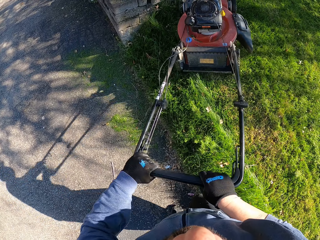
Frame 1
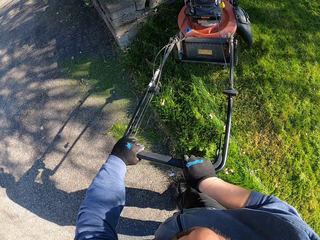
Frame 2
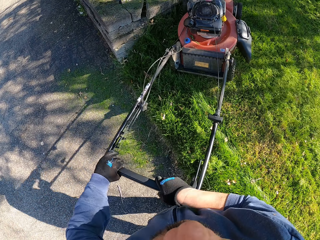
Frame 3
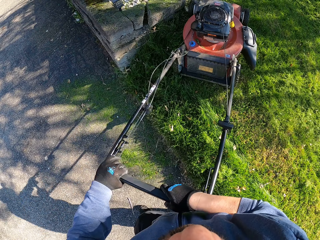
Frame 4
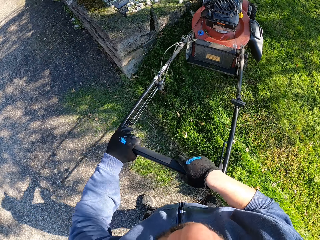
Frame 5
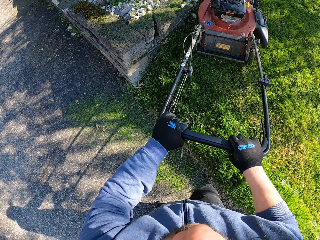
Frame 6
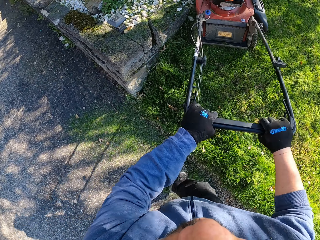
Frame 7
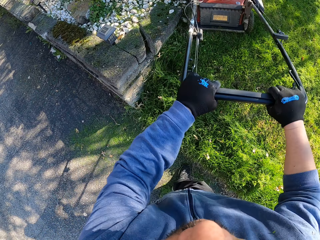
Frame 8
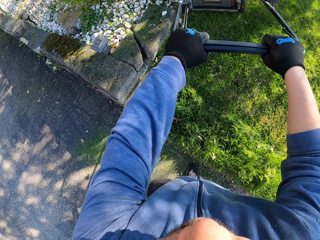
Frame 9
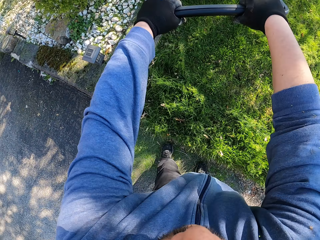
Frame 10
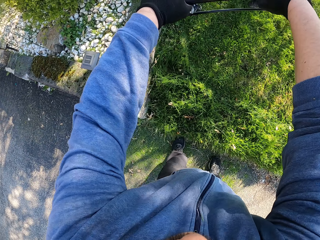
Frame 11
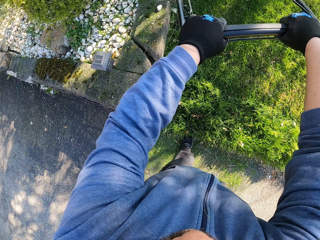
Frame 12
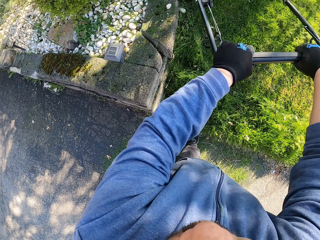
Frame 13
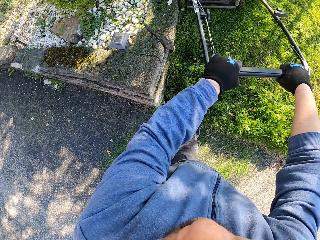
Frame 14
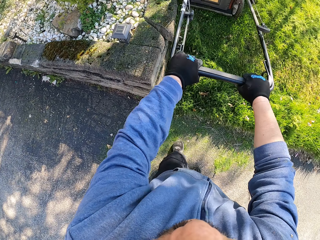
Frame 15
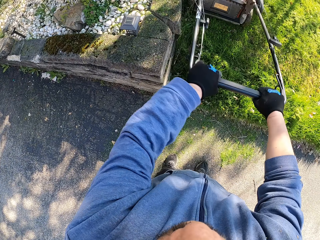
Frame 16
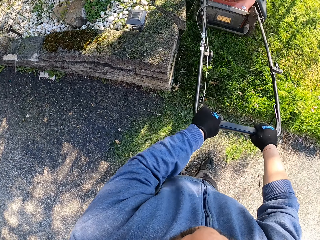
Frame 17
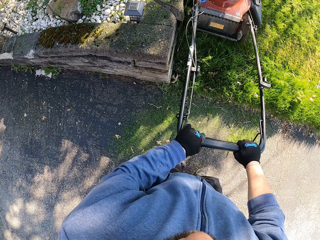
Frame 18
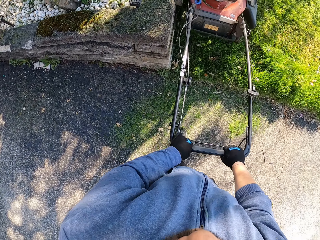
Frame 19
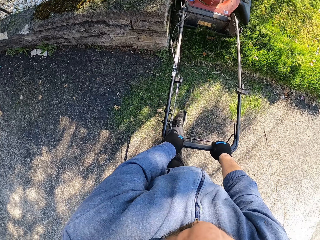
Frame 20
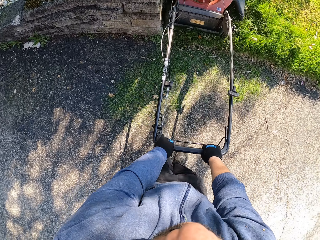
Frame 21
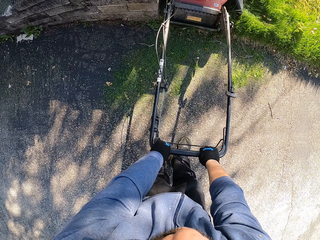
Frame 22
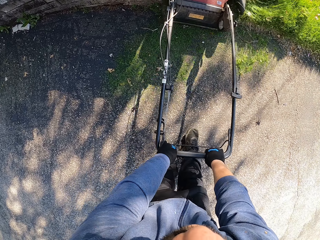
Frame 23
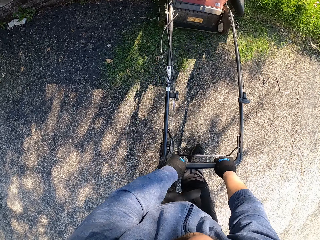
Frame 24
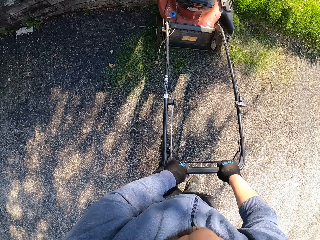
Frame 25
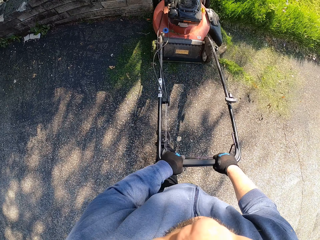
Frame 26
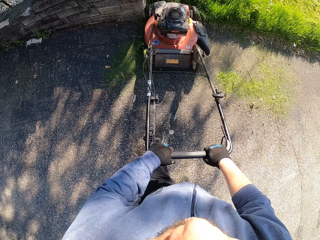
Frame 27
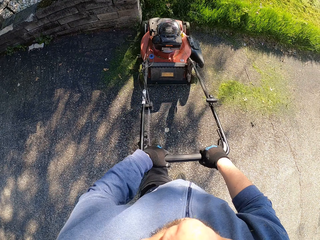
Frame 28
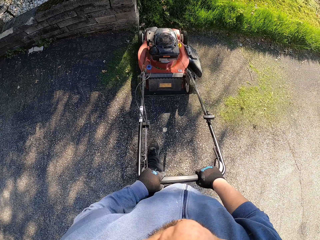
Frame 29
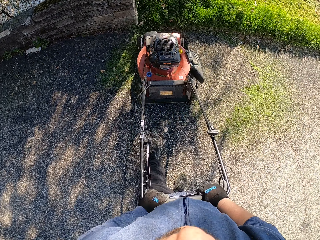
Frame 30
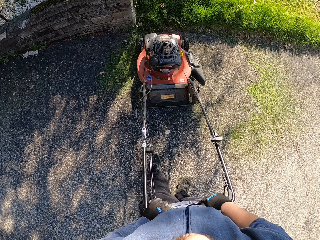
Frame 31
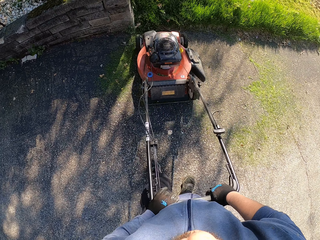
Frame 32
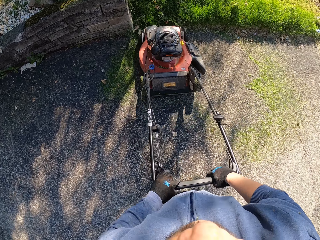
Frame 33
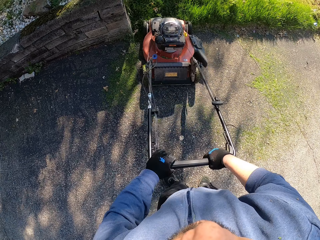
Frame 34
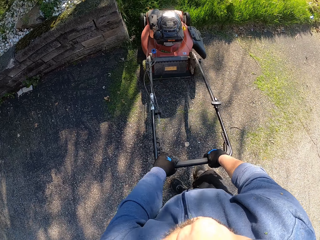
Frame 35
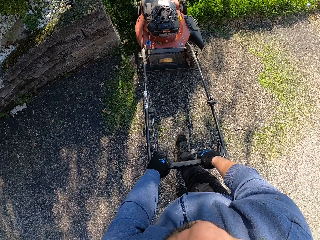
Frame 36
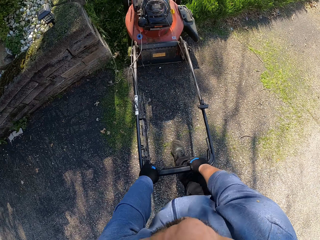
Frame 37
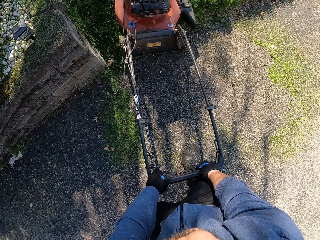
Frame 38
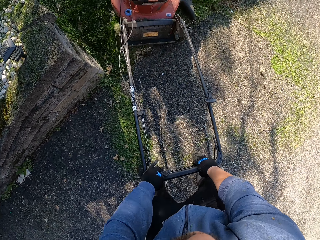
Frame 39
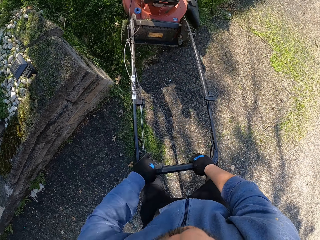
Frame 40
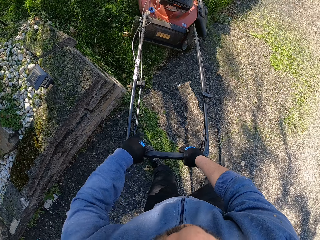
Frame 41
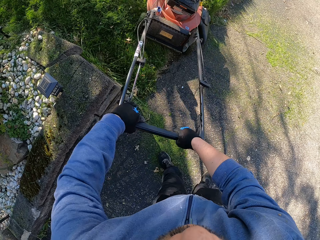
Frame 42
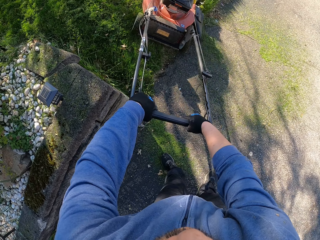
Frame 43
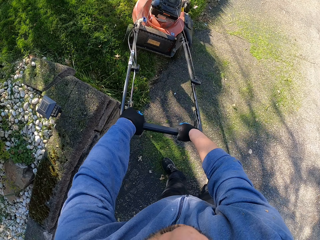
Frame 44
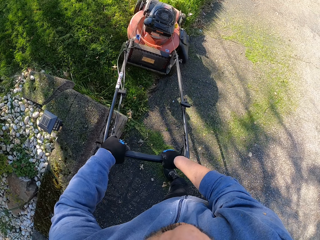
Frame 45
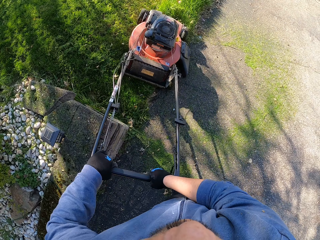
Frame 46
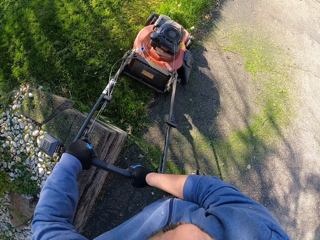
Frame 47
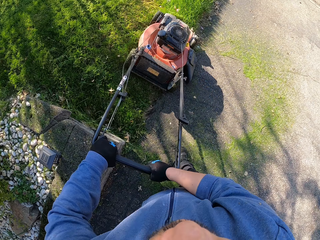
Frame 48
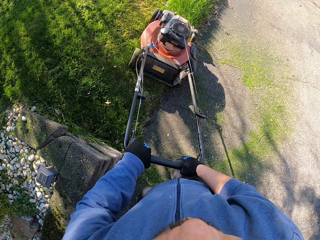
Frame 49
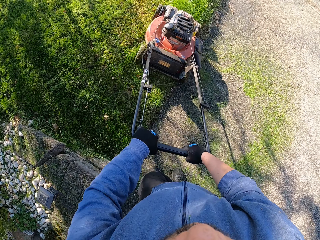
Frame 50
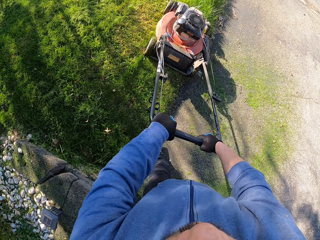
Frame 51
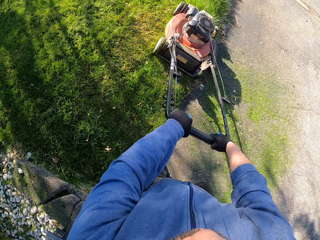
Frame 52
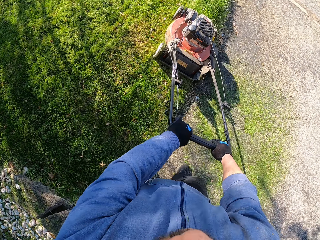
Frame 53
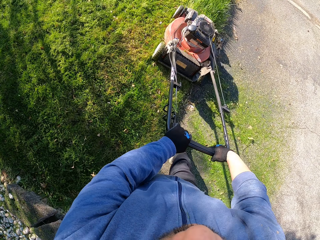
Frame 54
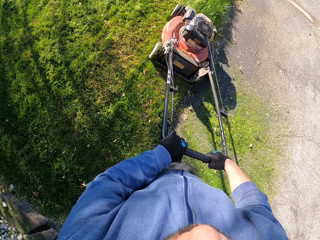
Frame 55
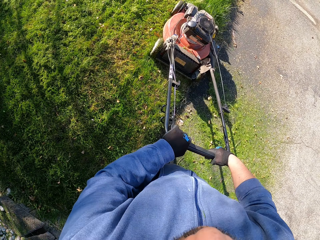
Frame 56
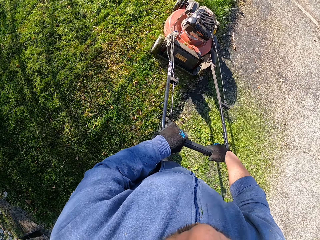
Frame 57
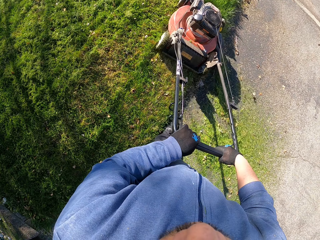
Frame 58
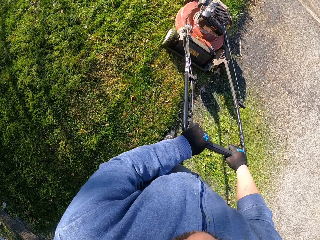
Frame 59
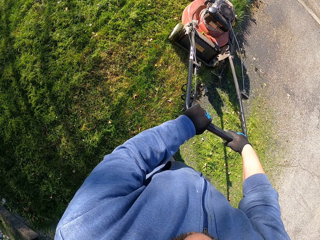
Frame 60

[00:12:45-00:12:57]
The camera wearer makes a turn. They cut grass with the lawn mower.

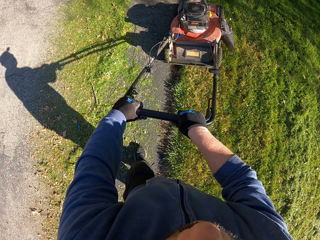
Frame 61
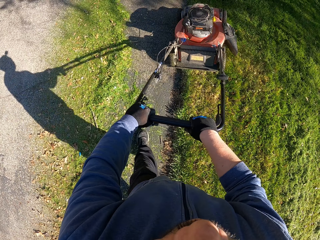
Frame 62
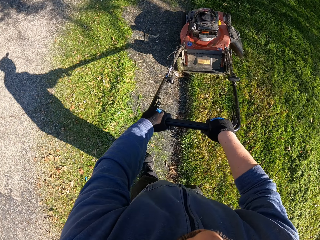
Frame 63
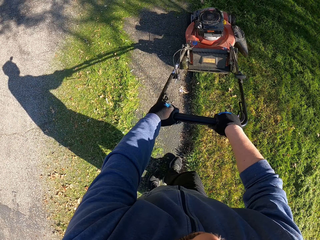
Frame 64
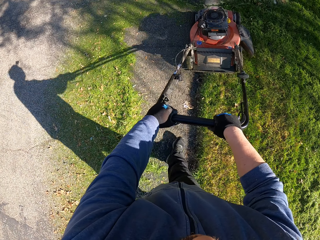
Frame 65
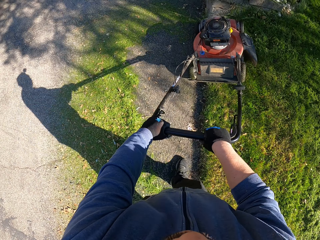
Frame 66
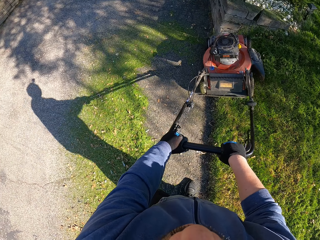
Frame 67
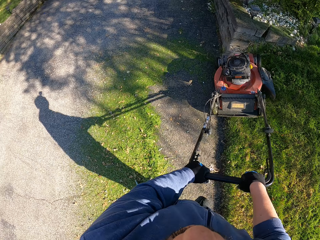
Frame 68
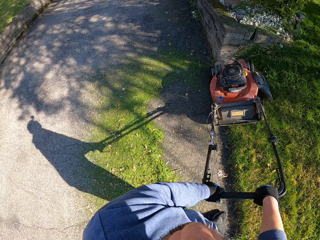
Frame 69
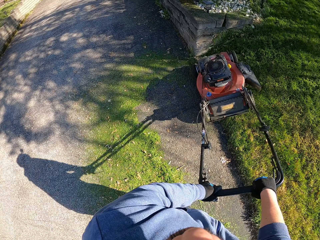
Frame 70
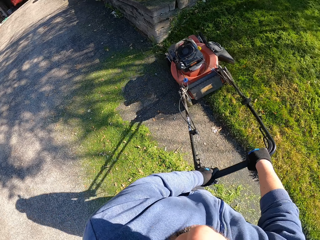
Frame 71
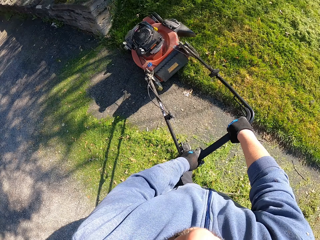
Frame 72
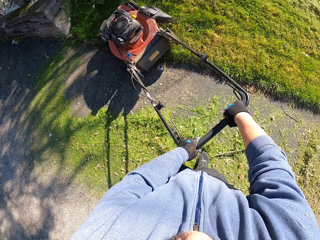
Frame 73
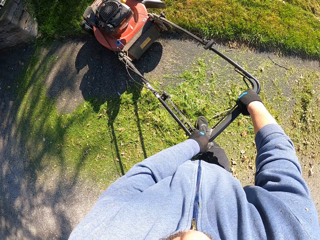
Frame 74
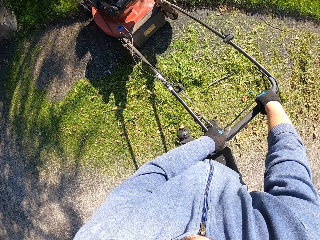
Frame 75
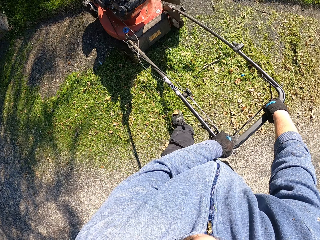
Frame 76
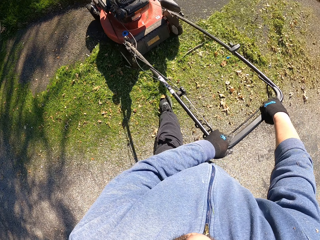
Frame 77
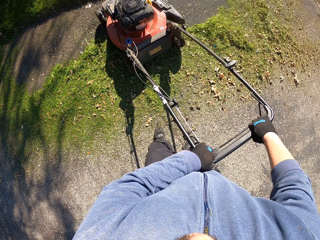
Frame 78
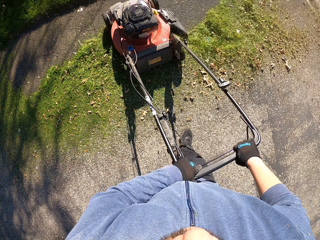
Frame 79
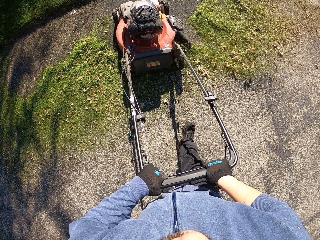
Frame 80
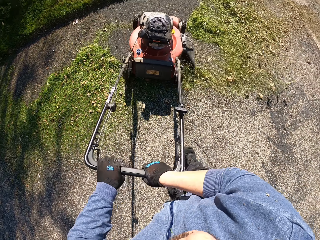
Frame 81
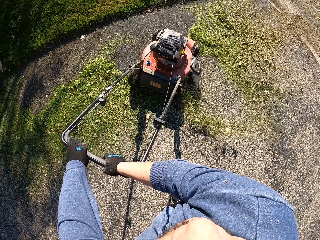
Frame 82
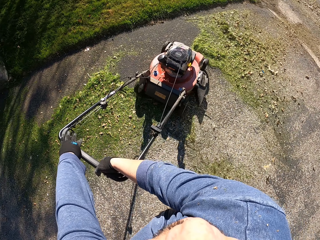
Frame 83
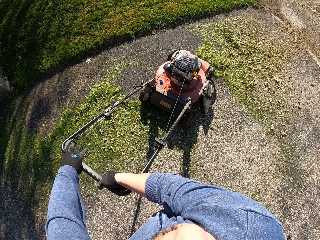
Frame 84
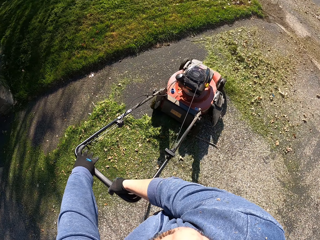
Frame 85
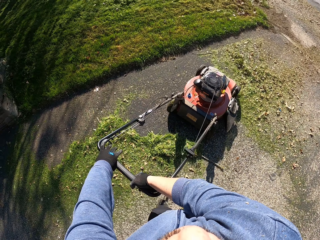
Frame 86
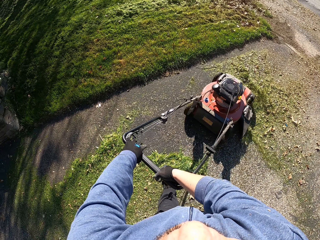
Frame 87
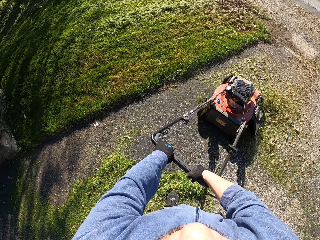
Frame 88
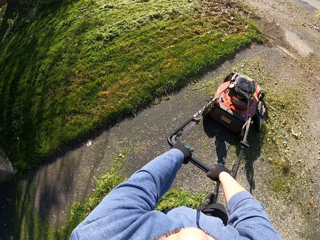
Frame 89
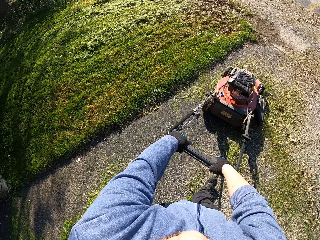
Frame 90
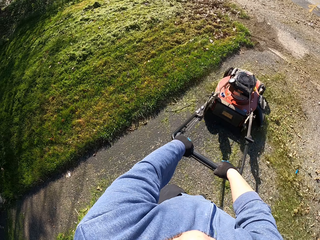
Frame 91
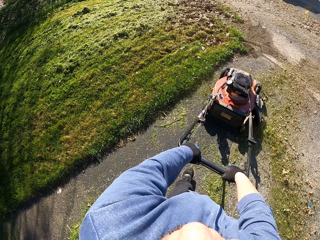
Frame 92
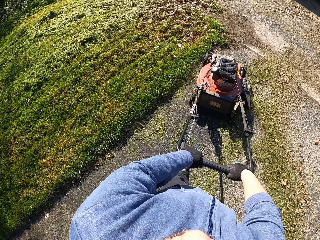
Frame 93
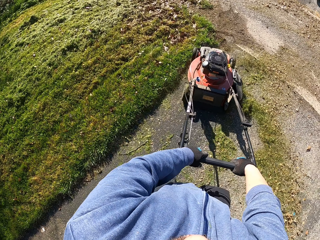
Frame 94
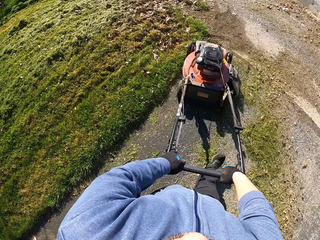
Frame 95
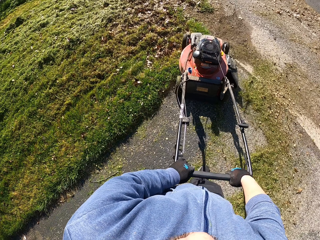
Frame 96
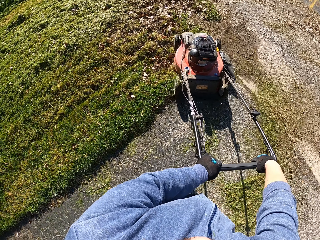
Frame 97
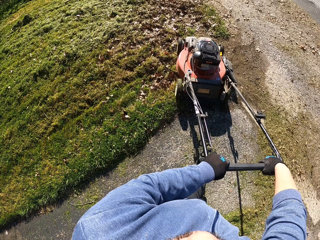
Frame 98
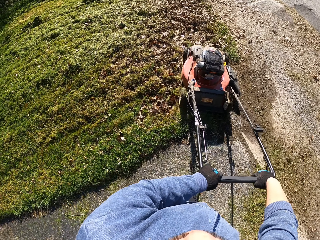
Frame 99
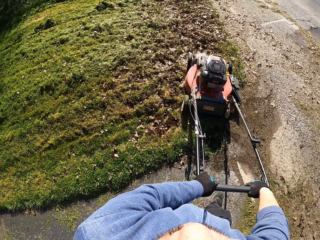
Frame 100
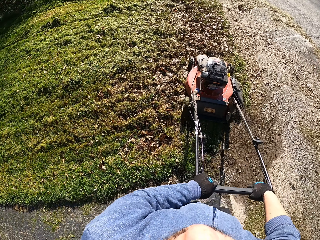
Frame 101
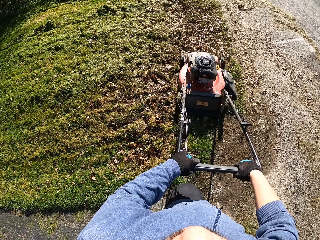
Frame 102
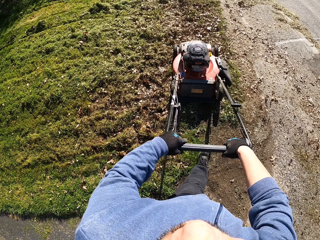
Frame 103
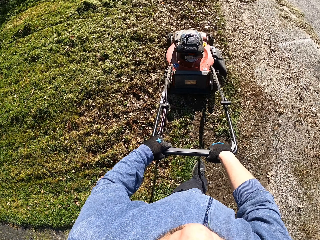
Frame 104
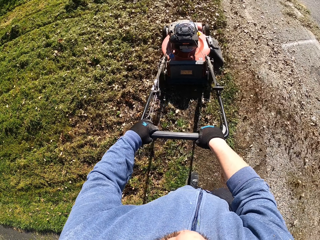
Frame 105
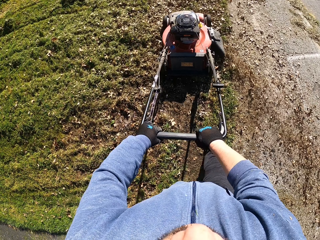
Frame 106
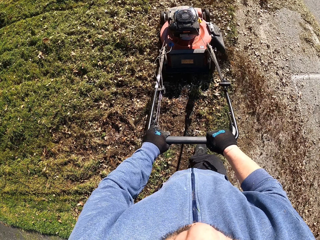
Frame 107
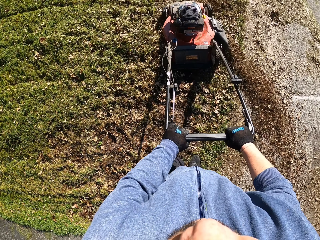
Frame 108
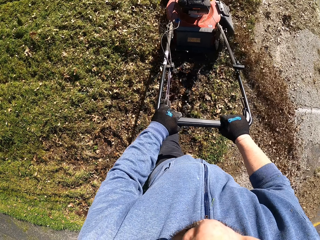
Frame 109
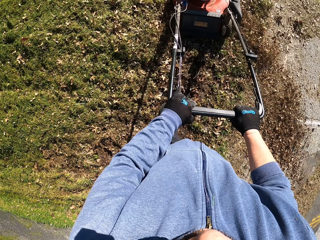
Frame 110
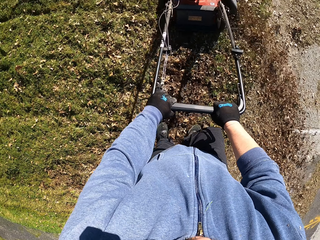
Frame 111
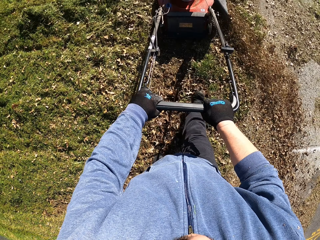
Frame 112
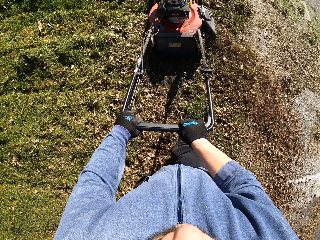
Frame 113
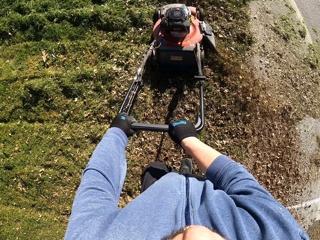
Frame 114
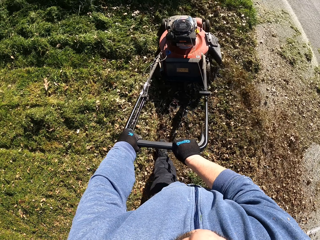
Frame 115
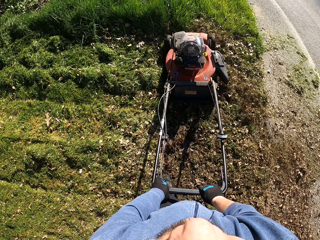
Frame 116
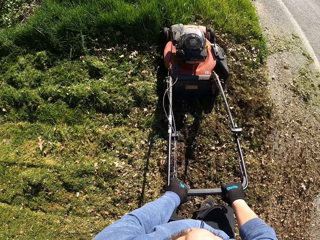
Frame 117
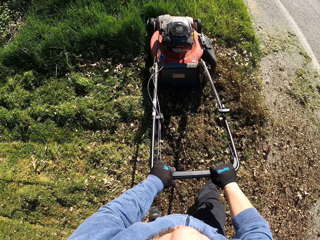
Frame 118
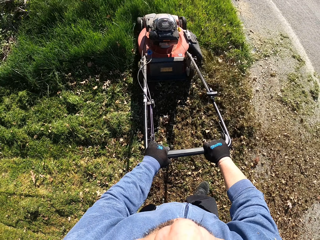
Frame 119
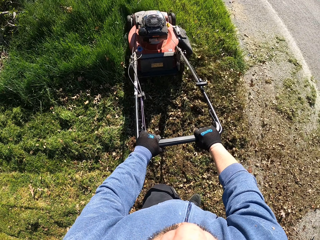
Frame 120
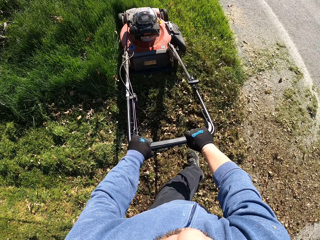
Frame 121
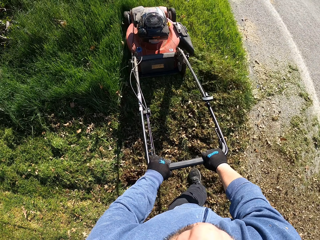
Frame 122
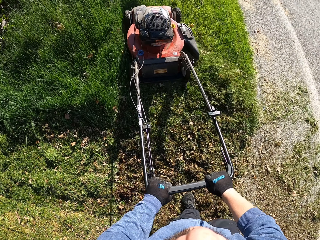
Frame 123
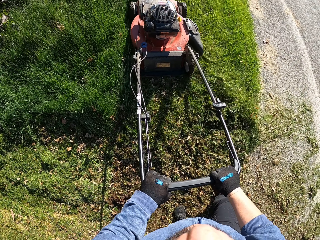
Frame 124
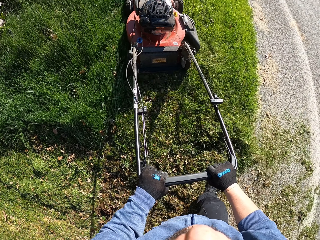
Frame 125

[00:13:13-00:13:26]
The camera wearer walks backwards with the lawn mower. They cut grass with the lawn mower.
